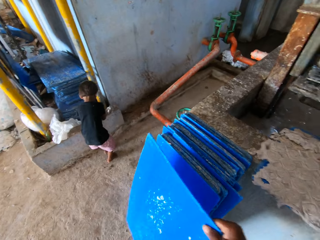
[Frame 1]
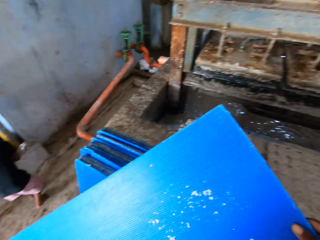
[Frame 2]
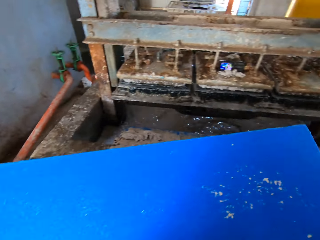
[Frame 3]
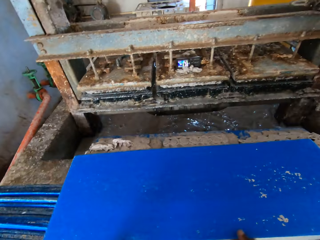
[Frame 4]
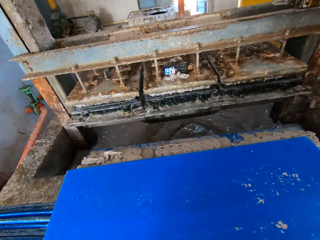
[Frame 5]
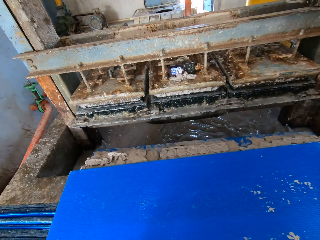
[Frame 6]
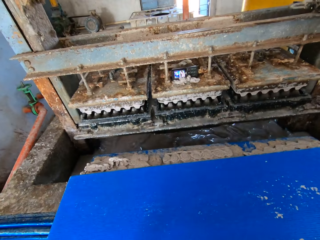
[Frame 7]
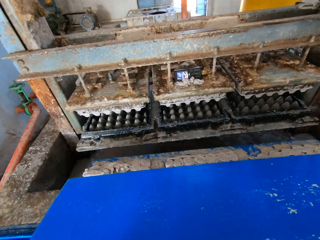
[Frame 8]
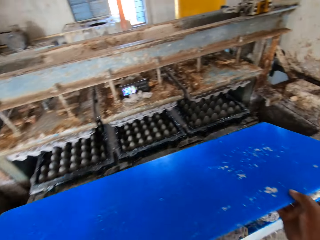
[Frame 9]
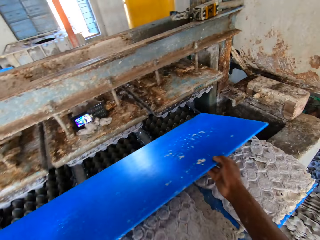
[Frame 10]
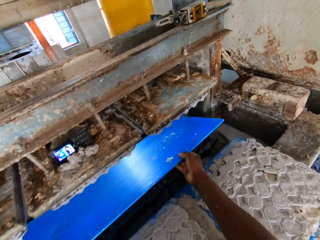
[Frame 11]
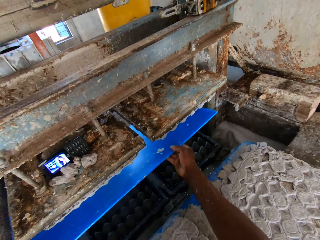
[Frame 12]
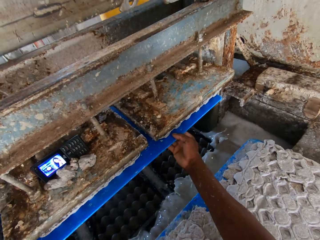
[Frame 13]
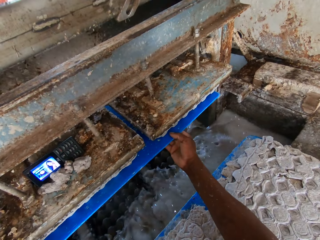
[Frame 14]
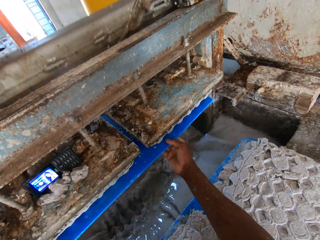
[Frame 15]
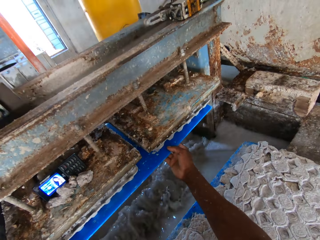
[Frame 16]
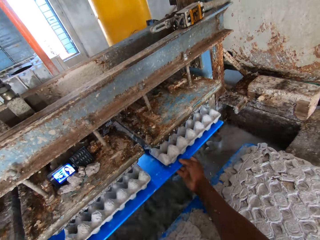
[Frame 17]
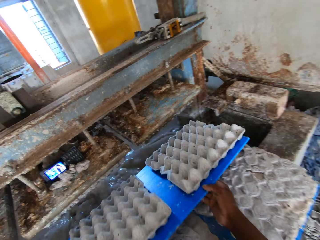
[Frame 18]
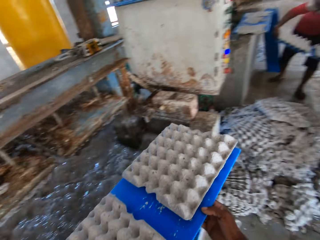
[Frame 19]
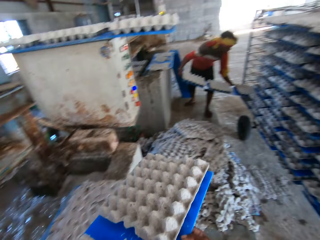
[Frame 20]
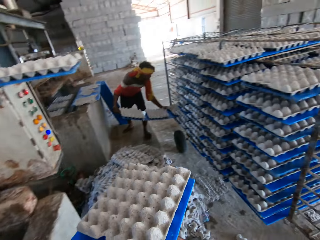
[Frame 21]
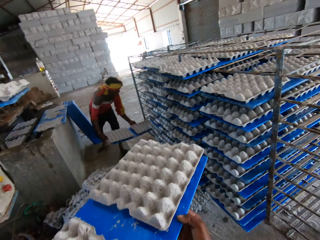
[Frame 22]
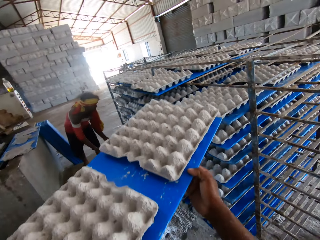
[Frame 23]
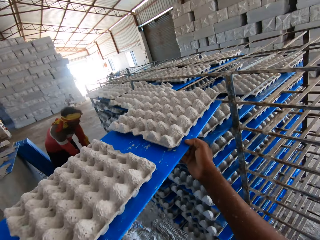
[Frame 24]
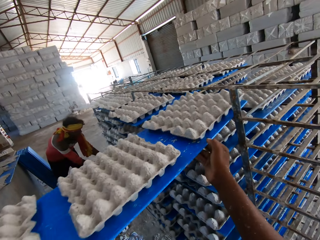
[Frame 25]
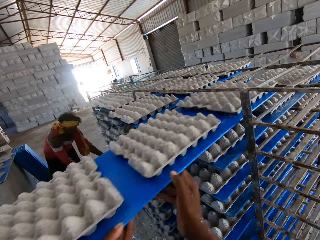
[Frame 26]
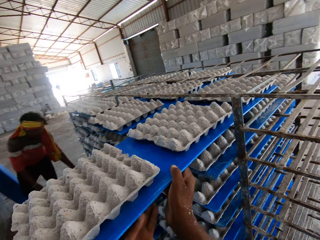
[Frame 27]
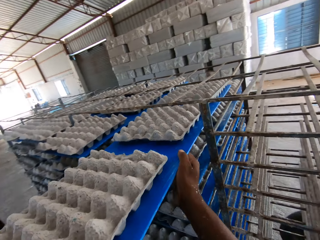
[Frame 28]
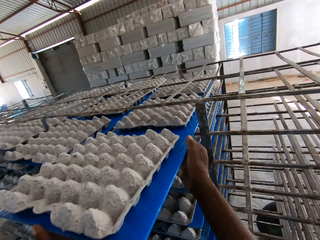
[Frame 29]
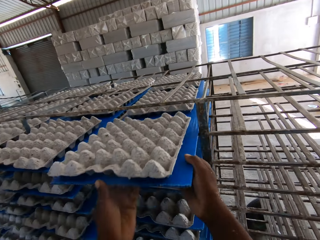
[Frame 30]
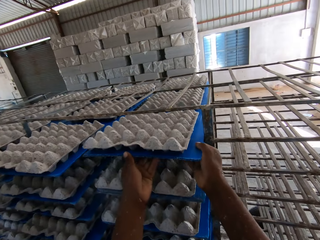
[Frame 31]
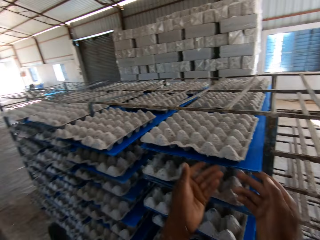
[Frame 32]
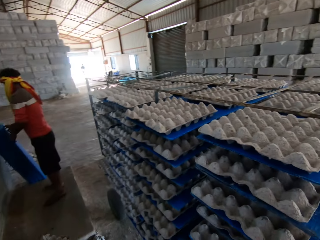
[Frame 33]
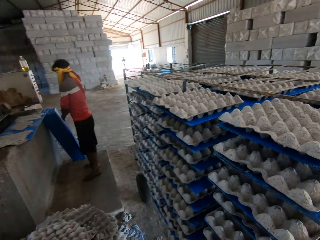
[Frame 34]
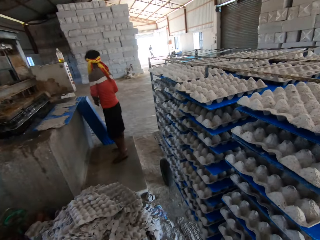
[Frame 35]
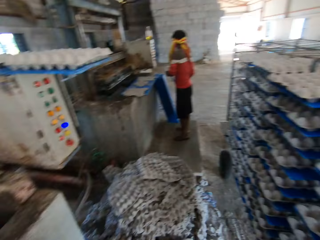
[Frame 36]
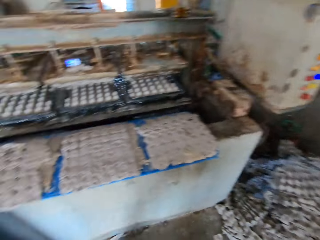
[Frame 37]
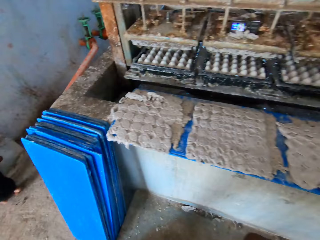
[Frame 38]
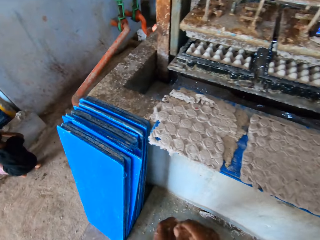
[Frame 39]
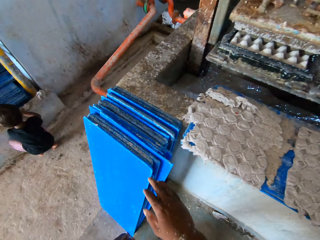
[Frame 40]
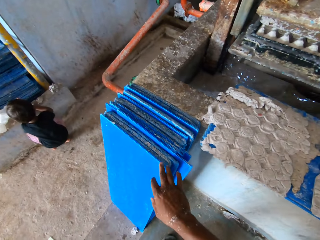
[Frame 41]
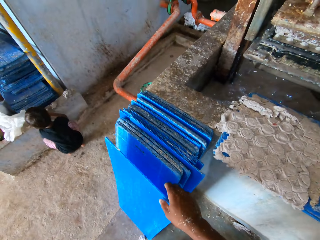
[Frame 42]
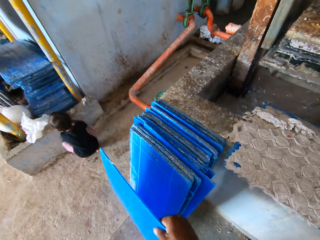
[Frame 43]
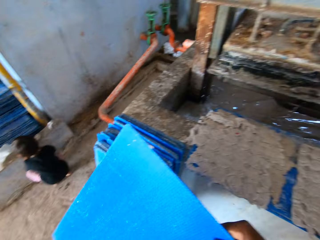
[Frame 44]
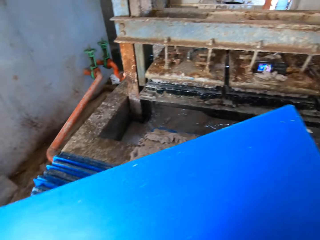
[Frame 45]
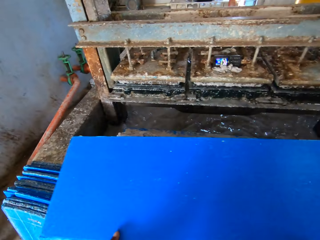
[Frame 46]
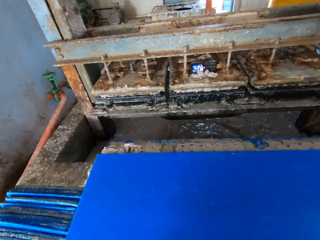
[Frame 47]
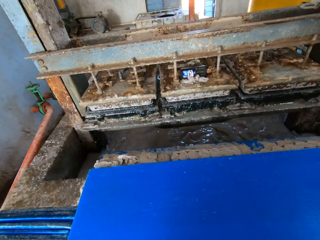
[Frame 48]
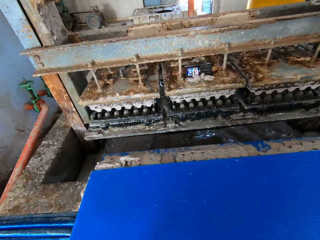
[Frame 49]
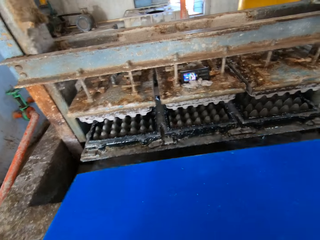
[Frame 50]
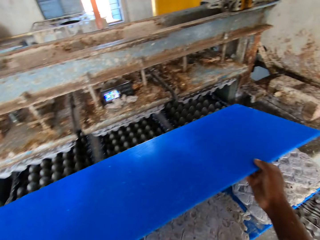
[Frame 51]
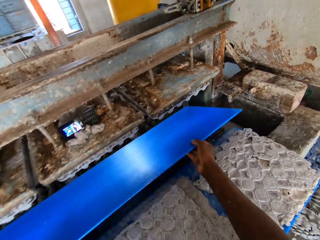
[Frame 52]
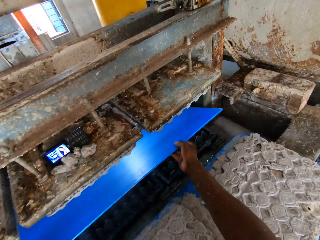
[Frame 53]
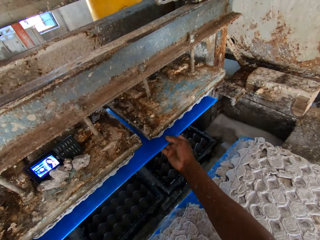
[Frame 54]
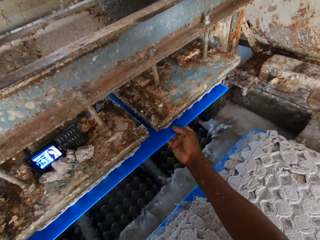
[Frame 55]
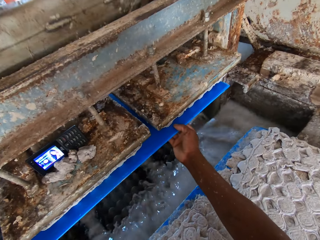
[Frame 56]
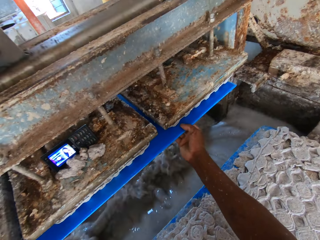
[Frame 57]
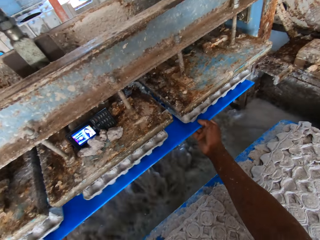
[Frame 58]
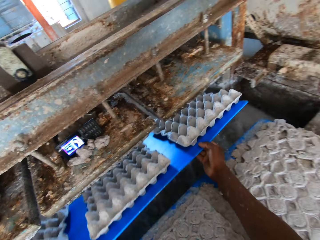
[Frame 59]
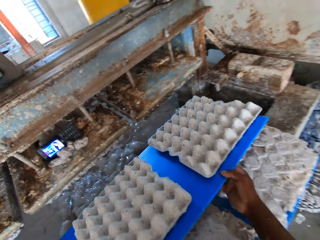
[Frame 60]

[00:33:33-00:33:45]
The boy plays on the slab with both hands. The camera wearer picks up a tray on the floor with his right hand. He drops the tray in his hands on the slab around the egg crate machine. He puts the tray in his hands in an egg crate machine. He removes the tray in his hands from the egg crate machine, with egg crates on the tray. The man sets the tray of egg crates in his hands in the shelf in the factory. The camera wearer sets the tray of egg crates in his hands in the shelf in the factory. The man picks up a tray on the floor with both hands. The boy sits on the floor near the slab. The camera wearer picks up a tray on the floor with his right hand. He drops the tray in his hands on the slab around the egg crate machine. He puts the tray in his hands in the egg crate machine. He collects the trays from the machine.

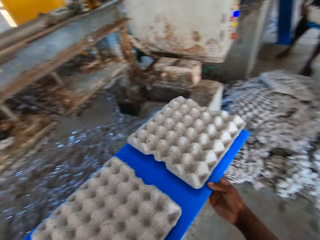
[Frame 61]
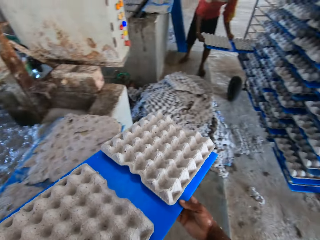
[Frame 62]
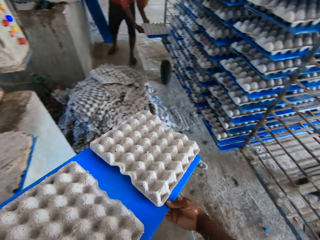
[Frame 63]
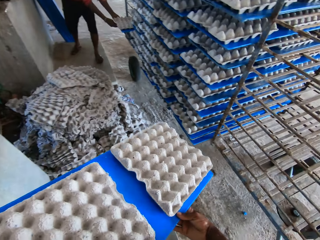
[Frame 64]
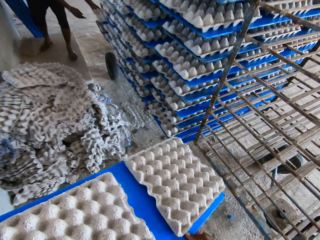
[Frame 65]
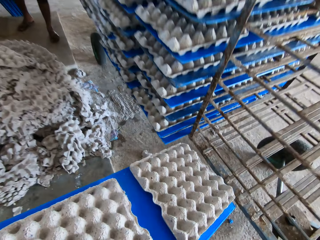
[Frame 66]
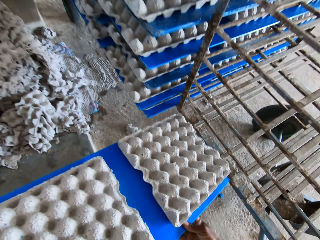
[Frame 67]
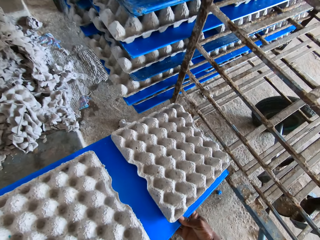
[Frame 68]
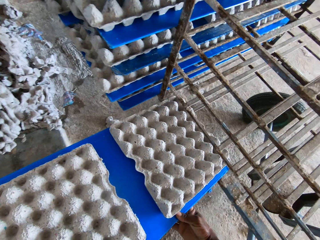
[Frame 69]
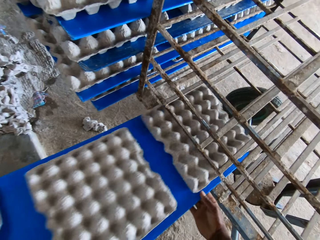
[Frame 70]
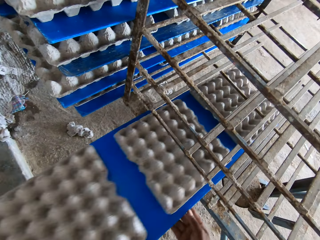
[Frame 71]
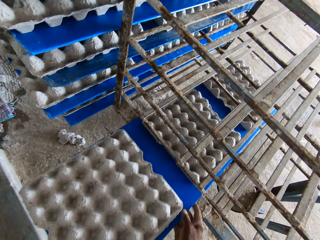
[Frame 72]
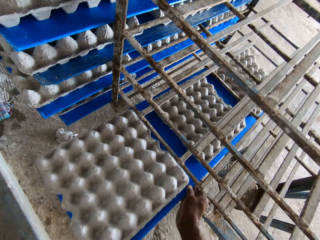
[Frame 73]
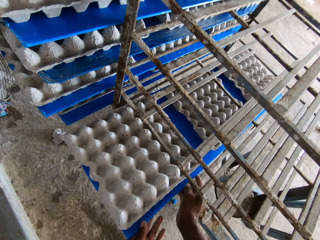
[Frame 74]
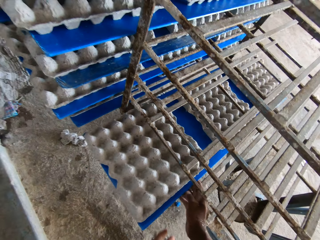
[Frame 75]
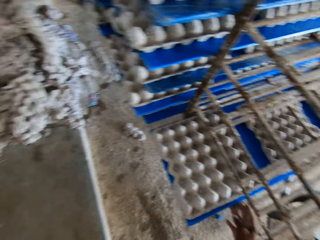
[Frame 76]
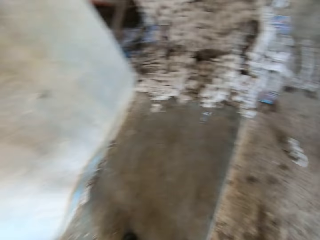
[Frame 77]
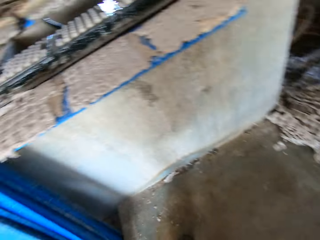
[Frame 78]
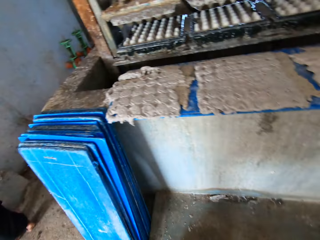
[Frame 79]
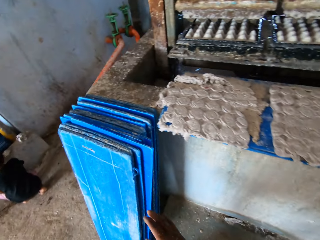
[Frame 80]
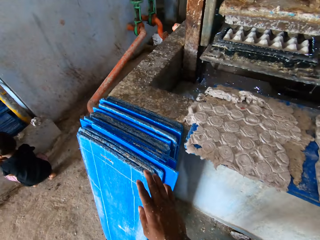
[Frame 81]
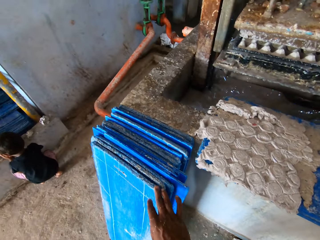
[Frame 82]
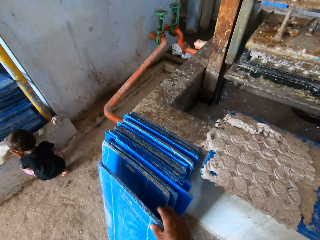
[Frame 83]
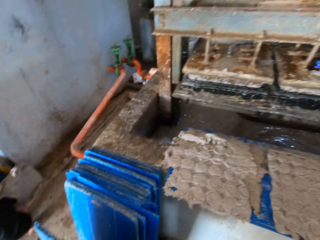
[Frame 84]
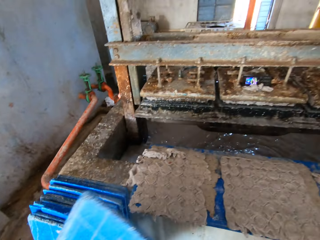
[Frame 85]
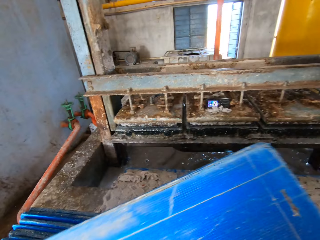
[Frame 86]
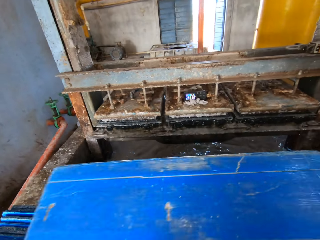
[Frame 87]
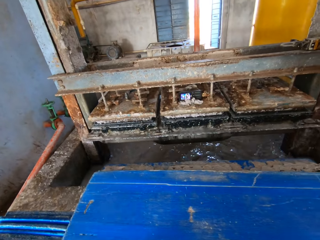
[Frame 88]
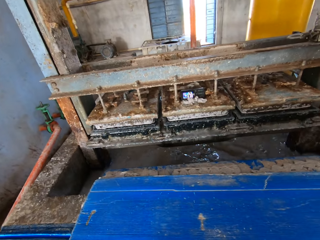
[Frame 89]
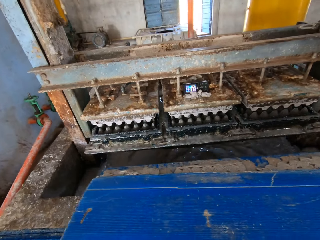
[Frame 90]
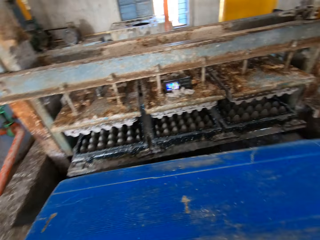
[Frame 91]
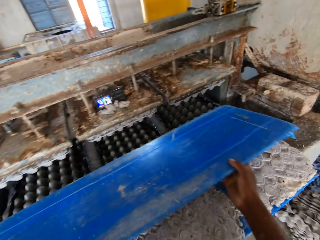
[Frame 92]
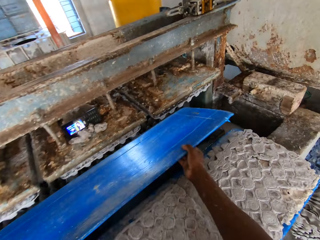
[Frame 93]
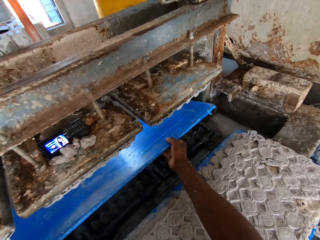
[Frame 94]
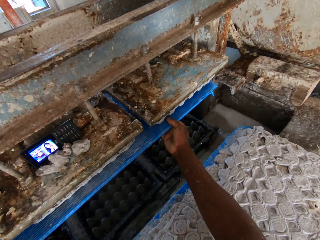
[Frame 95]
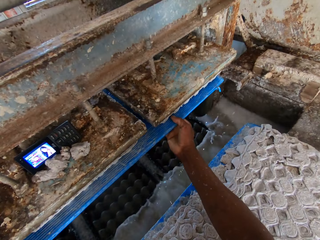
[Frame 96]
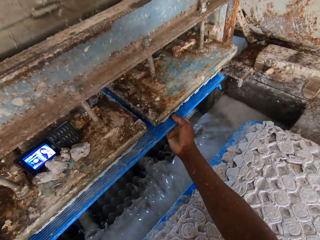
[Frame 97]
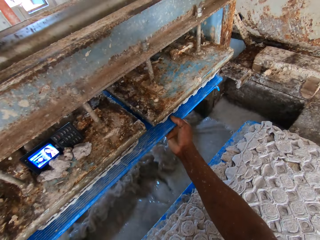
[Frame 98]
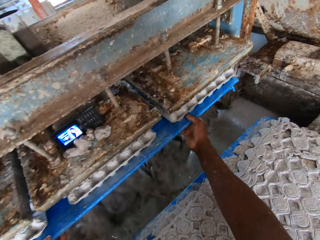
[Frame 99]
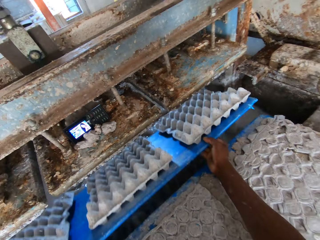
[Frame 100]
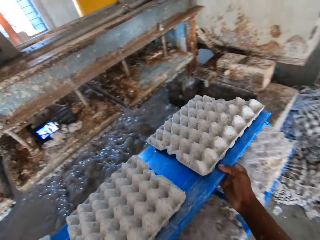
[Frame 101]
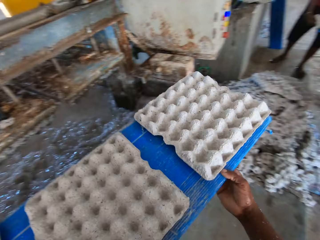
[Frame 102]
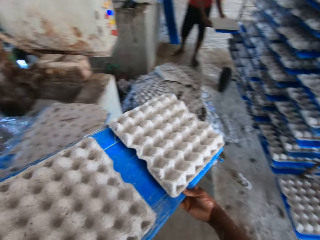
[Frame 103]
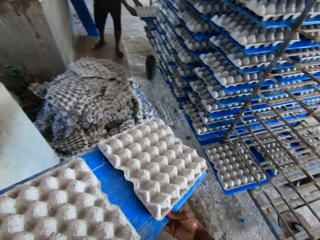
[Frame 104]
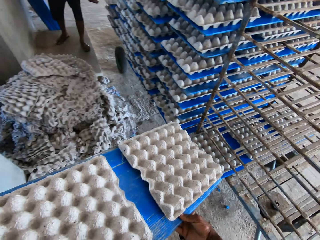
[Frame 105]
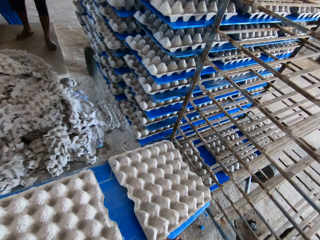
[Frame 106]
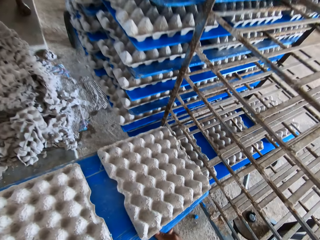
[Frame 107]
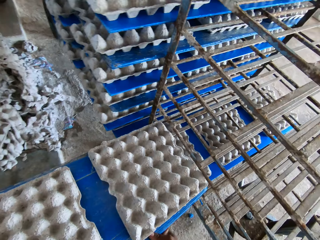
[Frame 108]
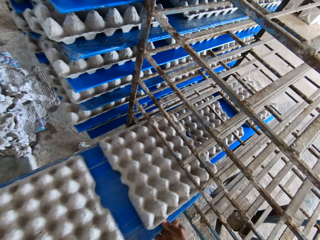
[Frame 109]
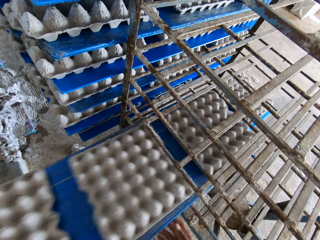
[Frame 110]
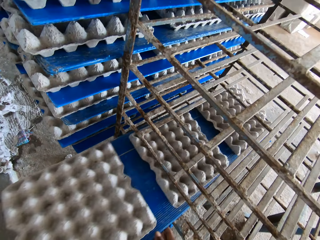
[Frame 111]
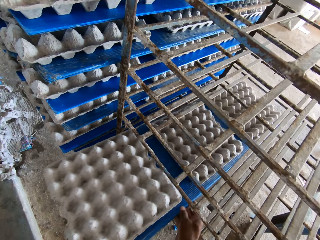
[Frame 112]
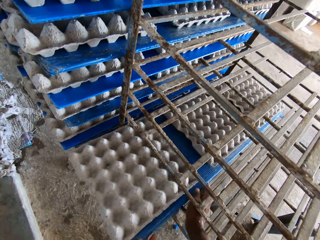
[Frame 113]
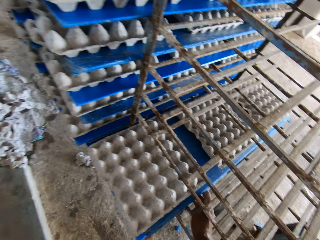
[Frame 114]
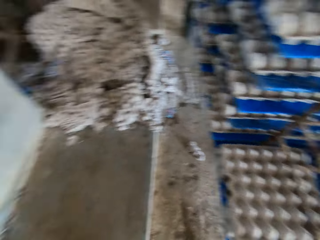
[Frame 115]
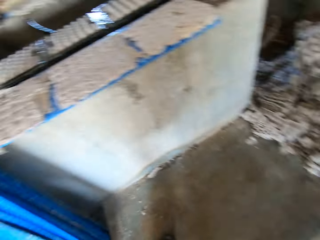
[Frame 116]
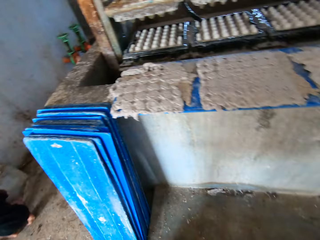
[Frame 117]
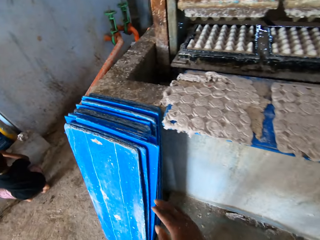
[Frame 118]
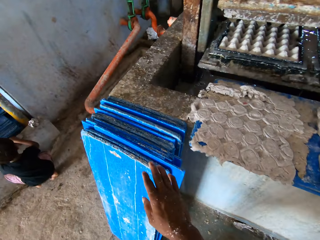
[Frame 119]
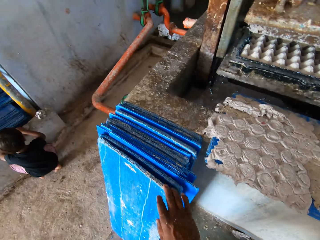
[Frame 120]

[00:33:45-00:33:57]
The man sets the tray of egg crates in his hands in the shelf in the factory. The camera wearer sets the tray of egg crates in his hands in the shelf in the factory. The boy sits on the floor near the slab. The camera wearer picks up a tray on the floor with his right hand. He drops the tray in his hands on the slab around the egg crate machine. He puts the tray in his hands in an egg crate machine. He removes the tray in his hands from the egg crate machine, with egg crates on the tray. The man sets the tray of egg crates in his hands in the shelf in the factory. The camera wearer sets the tray of egg crates in his hands in the shelf in the factory.
